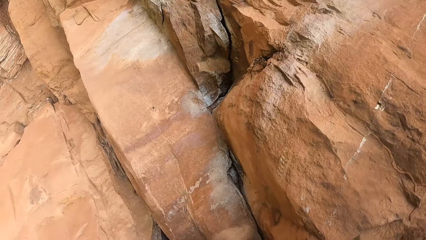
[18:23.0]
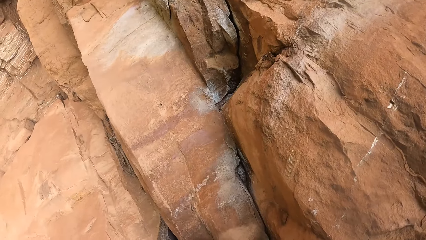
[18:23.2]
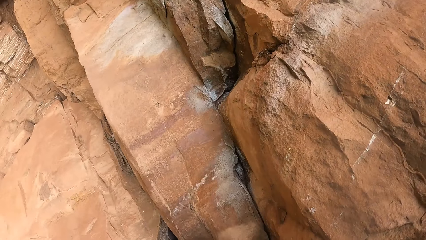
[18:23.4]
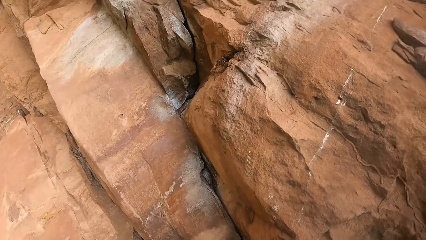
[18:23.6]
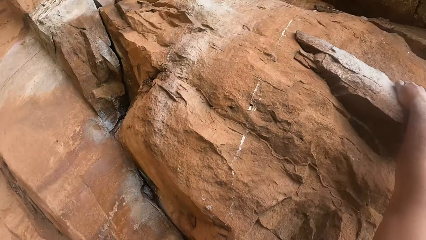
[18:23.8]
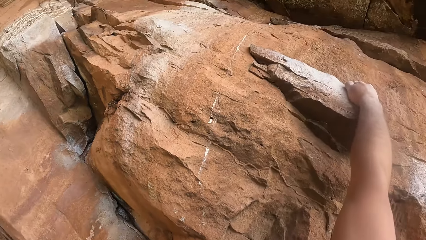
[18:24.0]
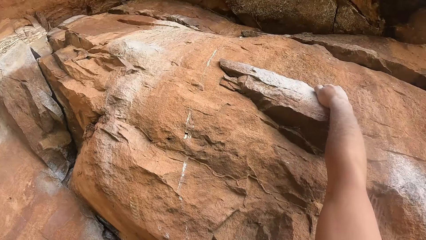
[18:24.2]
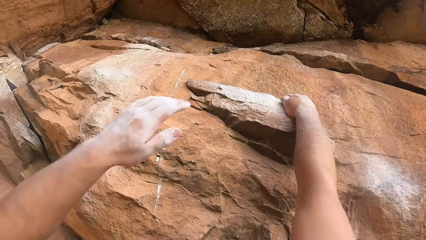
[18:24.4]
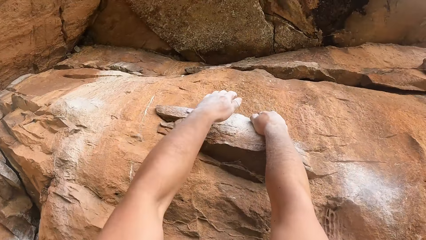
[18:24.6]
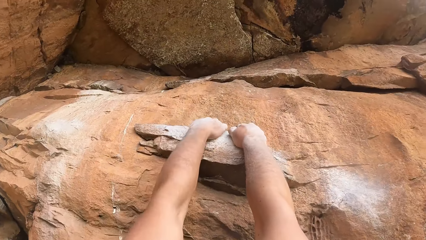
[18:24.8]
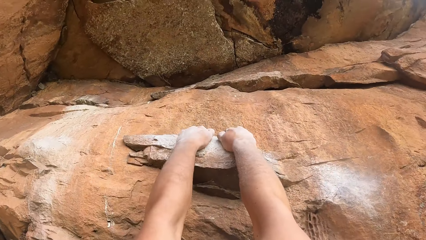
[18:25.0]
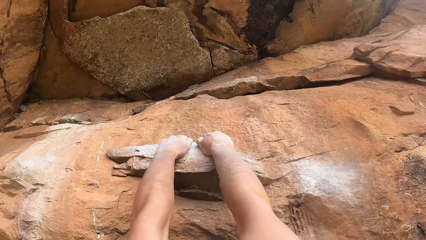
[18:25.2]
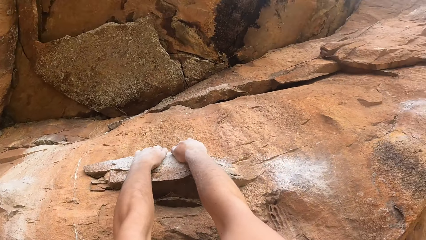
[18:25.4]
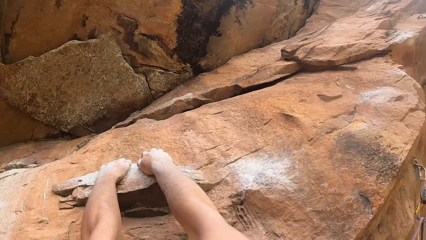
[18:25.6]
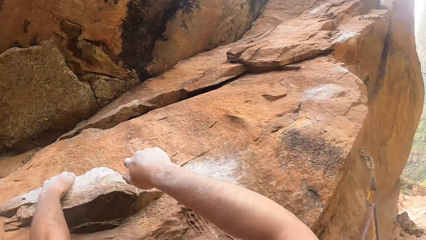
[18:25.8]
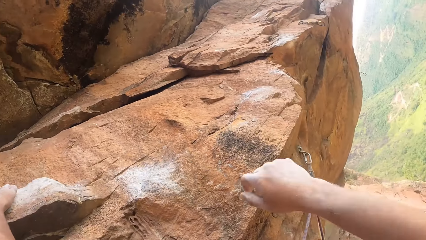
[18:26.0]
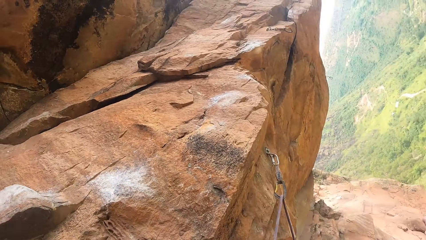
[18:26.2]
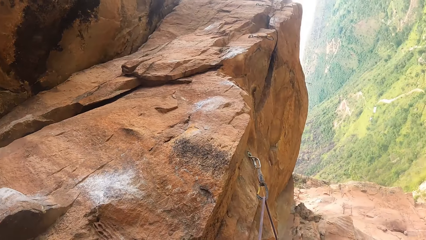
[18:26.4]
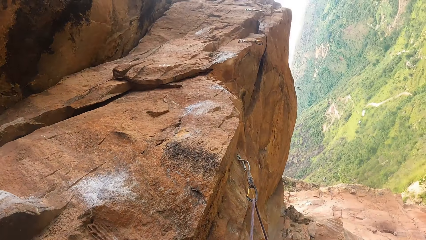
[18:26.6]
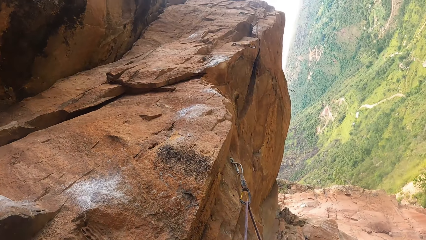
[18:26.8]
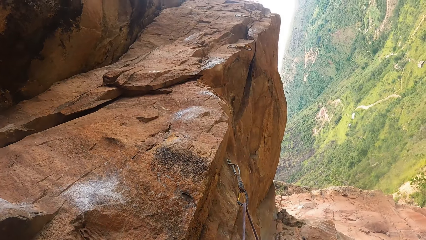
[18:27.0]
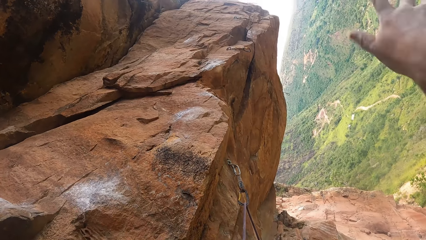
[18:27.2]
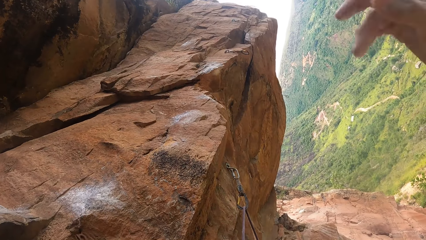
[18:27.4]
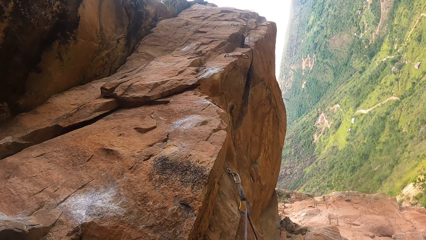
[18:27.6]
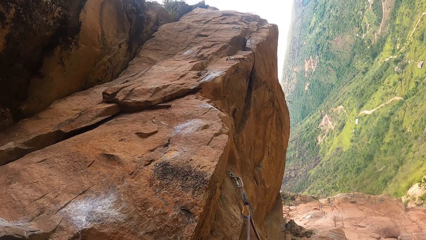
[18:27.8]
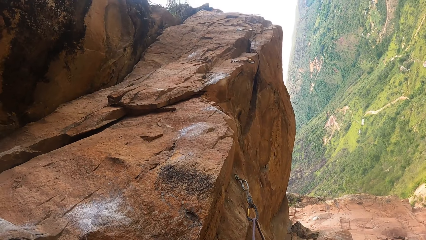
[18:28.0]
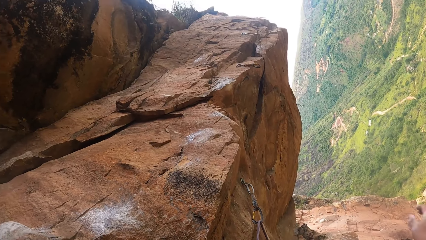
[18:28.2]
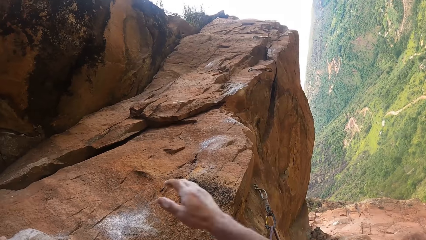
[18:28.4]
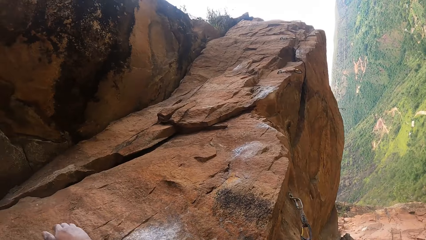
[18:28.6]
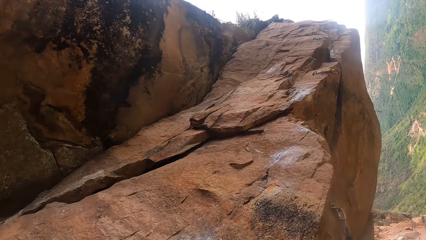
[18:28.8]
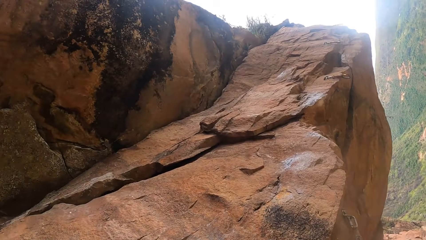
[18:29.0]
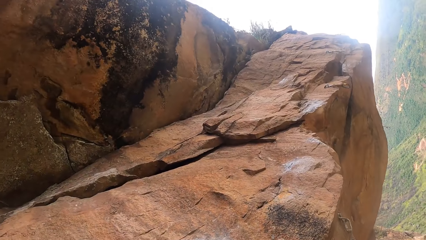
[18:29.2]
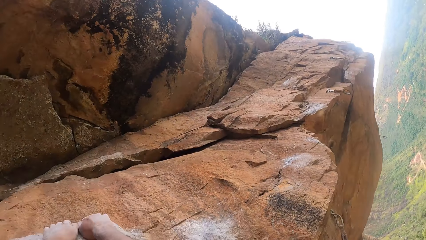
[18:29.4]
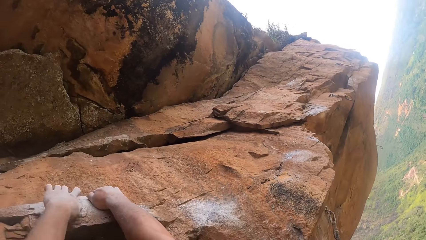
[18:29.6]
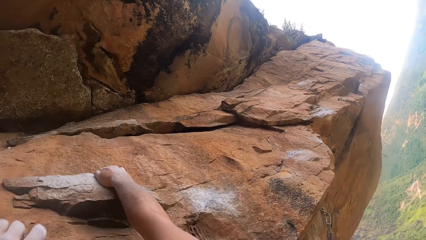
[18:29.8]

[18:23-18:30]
The camera wearer looks around. They climb the rock.

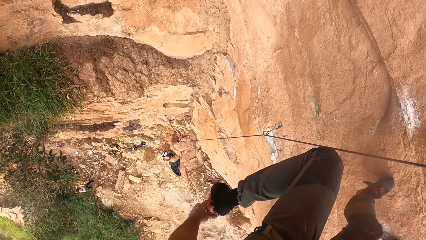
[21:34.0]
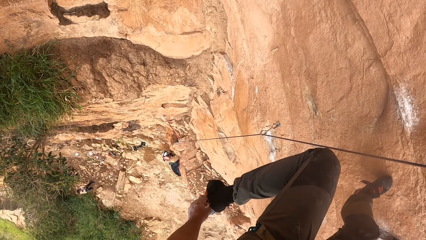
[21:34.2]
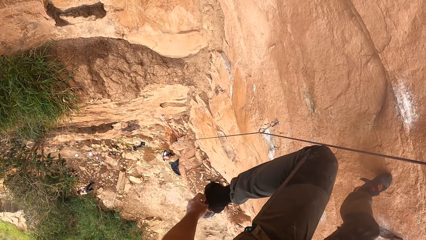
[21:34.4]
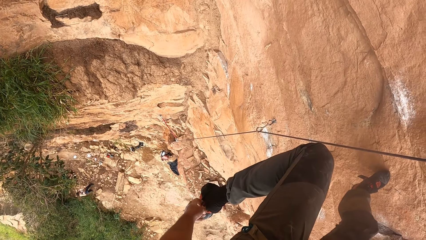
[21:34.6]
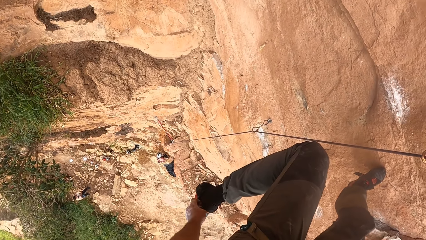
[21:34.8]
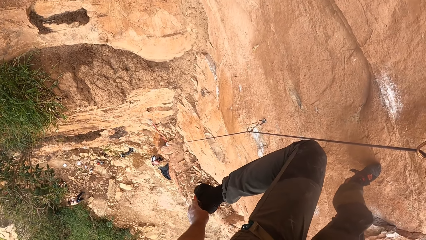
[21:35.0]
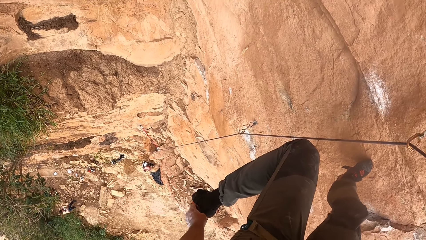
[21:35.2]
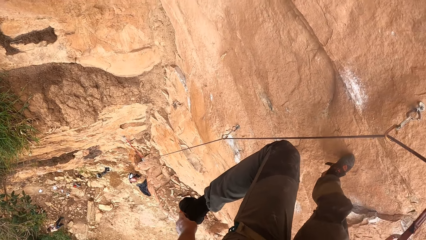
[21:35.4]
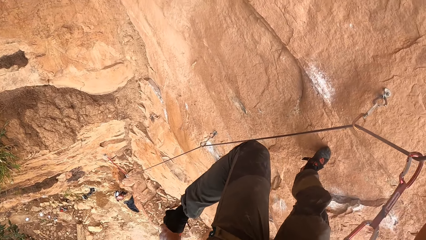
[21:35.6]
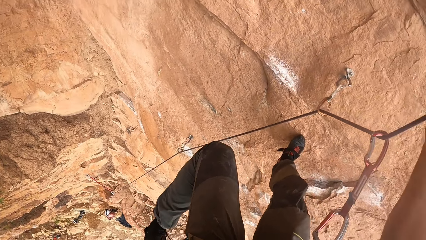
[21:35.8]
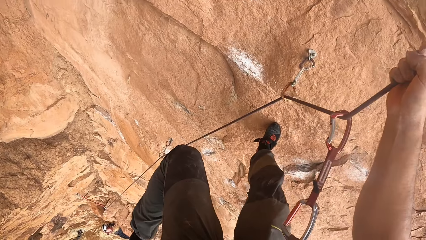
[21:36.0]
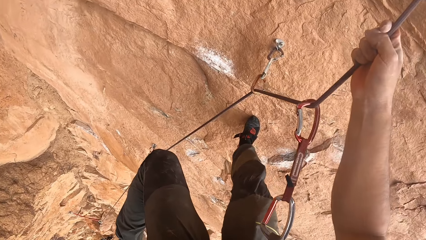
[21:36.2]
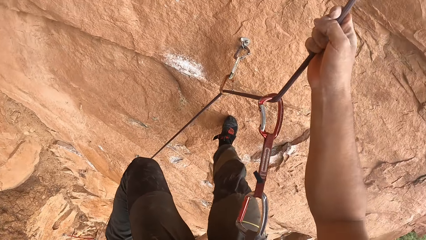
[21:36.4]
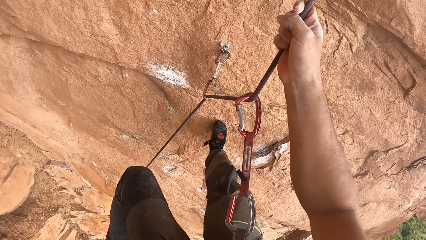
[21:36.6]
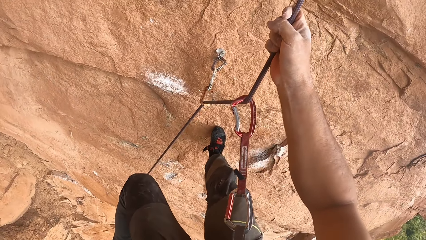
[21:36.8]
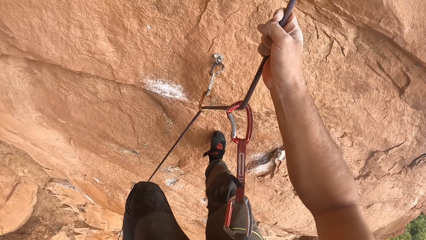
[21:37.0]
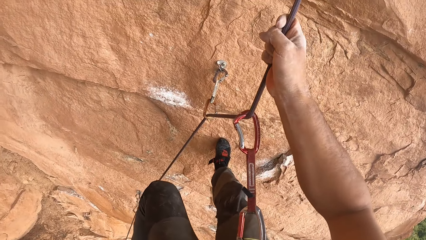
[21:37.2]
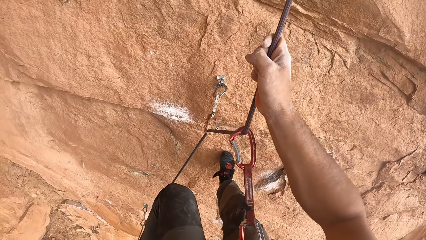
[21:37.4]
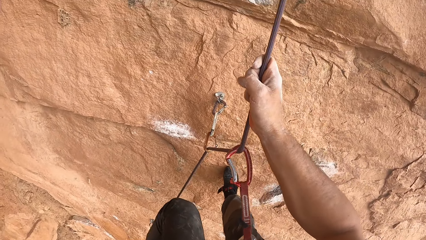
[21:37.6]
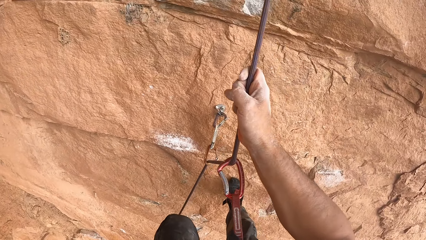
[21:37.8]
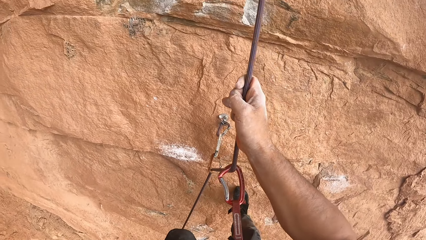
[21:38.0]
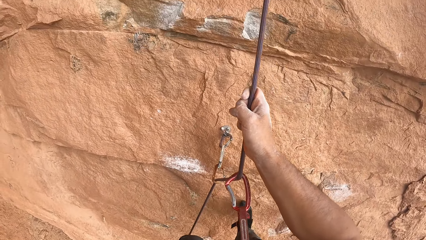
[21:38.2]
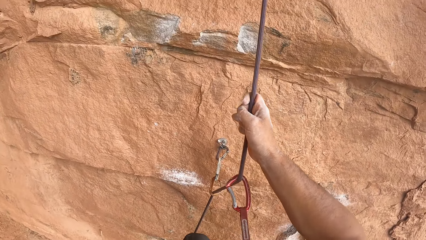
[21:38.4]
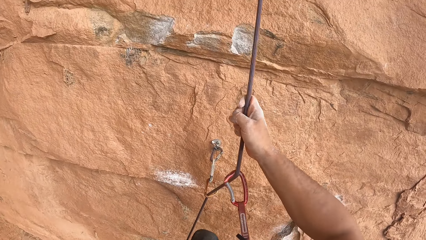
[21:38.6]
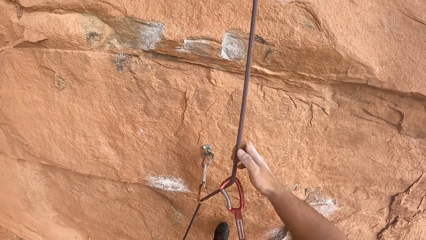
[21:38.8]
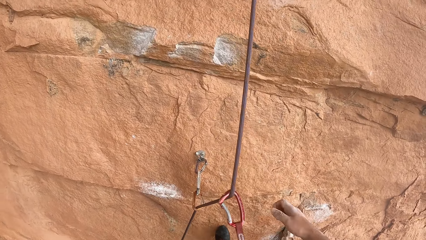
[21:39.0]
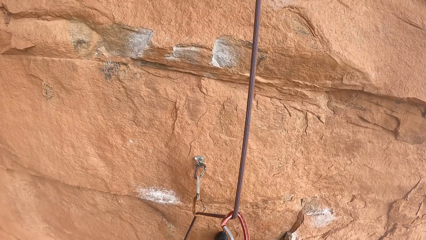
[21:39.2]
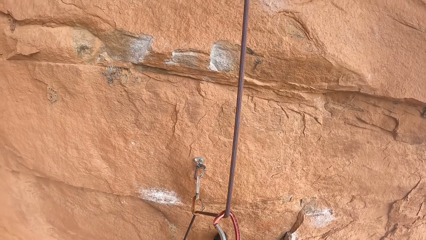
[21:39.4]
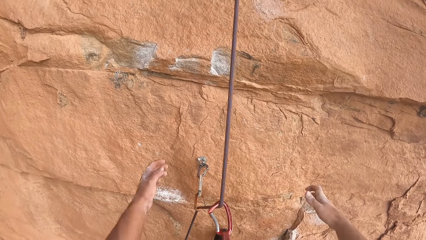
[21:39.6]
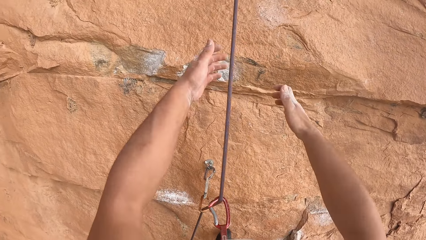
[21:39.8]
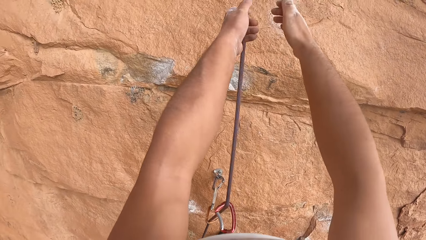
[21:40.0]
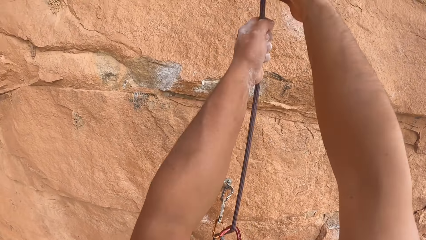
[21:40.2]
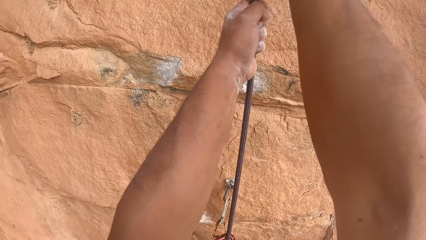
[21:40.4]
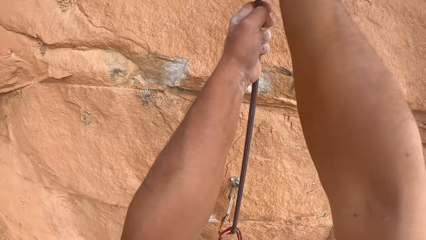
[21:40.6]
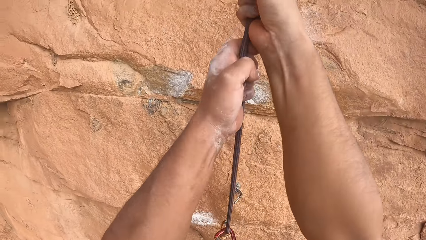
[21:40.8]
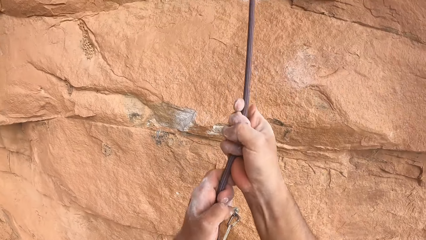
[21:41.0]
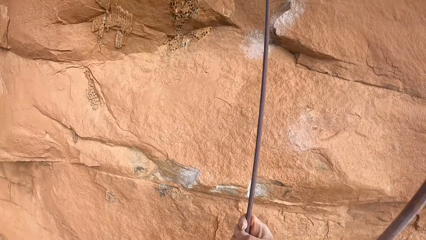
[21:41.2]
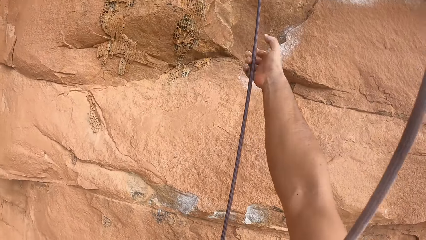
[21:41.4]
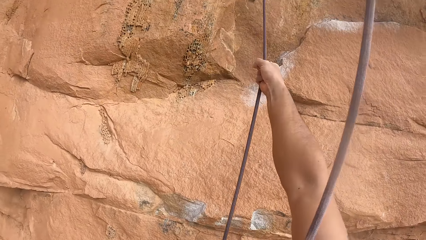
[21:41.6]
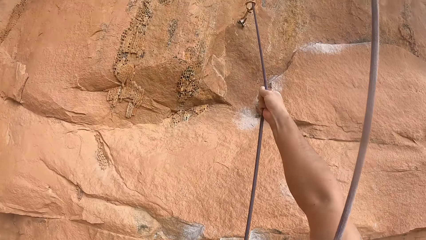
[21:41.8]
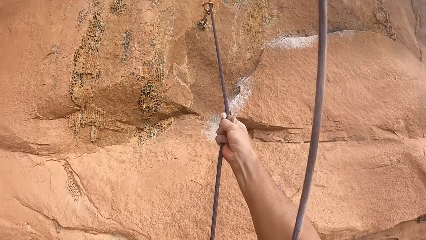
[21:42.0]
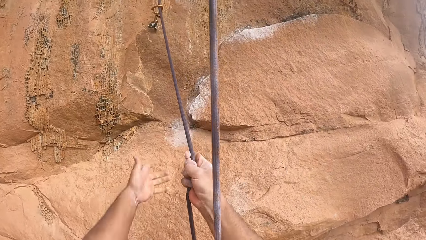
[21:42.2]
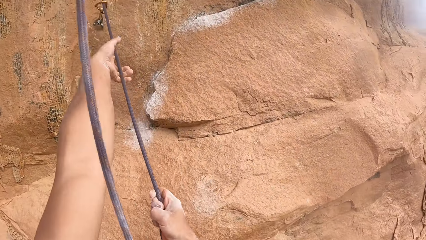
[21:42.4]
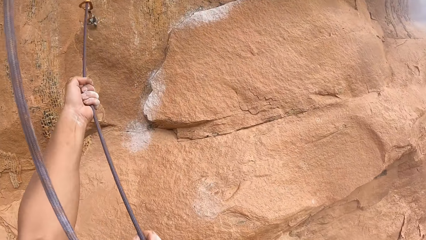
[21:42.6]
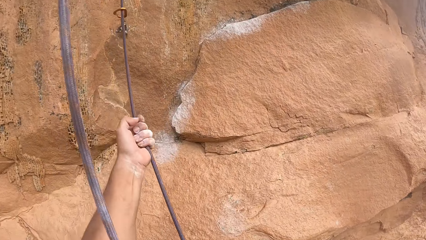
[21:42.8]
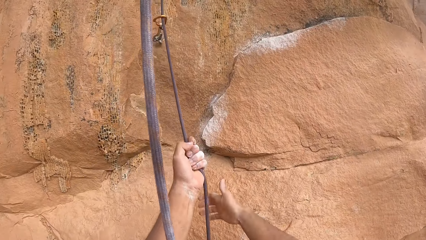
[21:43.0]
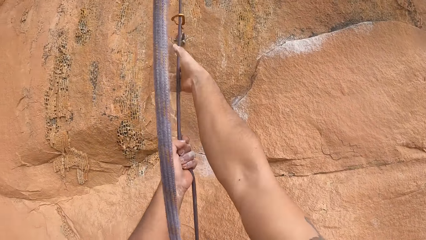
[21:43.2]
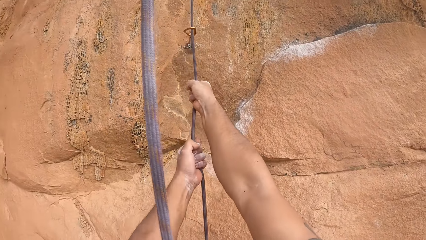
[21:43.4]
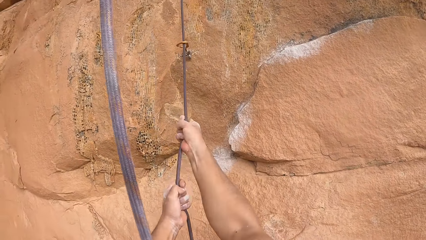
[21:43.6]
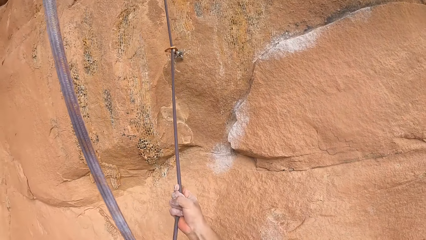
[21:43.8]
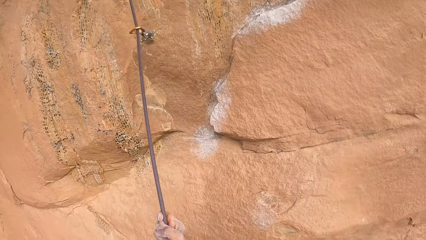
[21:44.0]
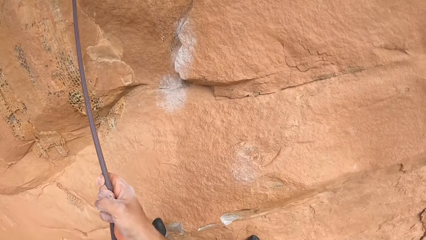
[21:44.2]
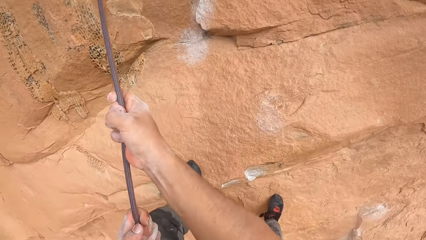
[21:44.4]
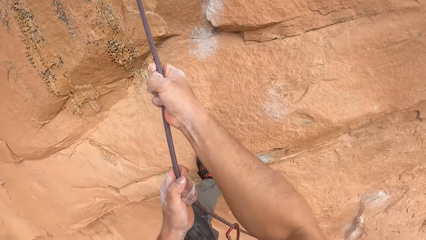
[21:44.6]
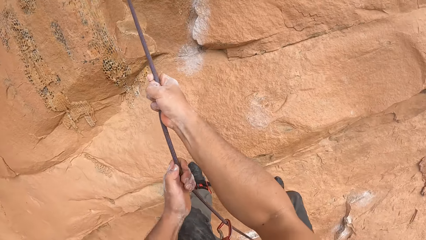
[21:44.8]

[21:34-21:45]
The camera wearer touches the shoe. They touch the rope. They climb up the rope.
